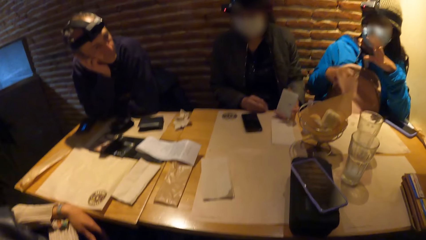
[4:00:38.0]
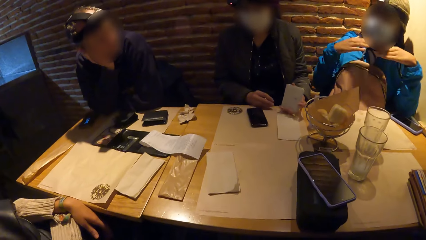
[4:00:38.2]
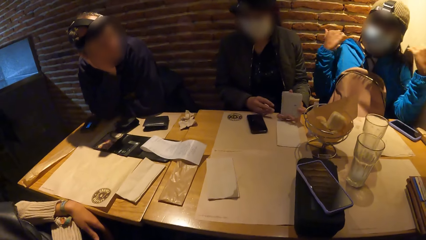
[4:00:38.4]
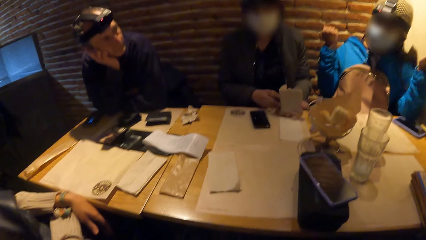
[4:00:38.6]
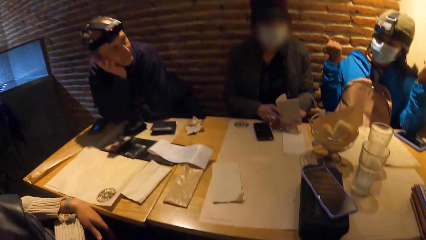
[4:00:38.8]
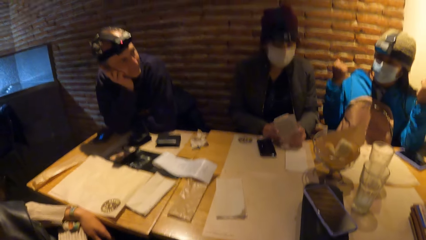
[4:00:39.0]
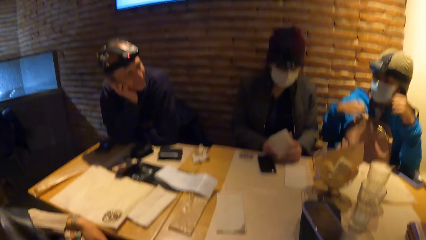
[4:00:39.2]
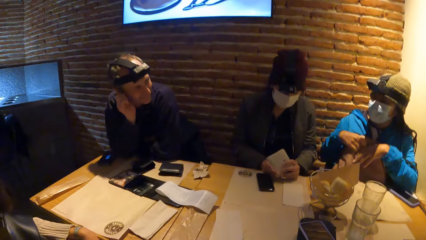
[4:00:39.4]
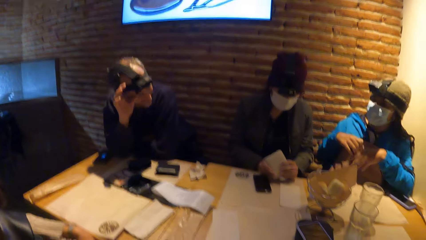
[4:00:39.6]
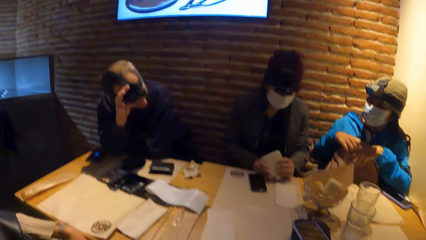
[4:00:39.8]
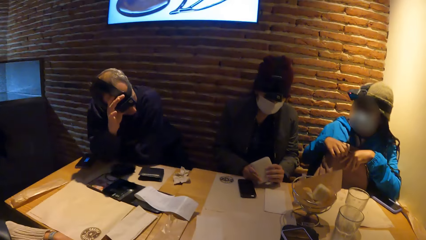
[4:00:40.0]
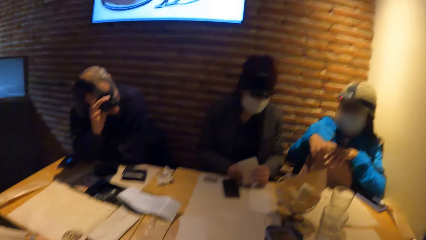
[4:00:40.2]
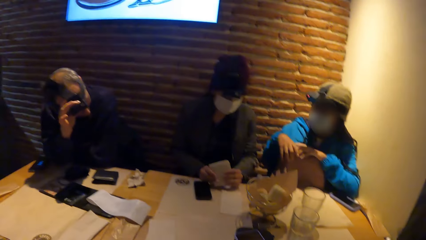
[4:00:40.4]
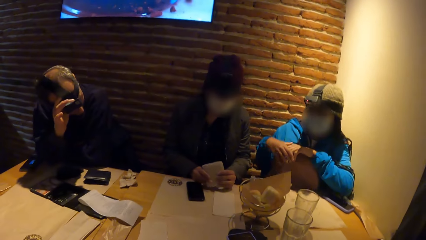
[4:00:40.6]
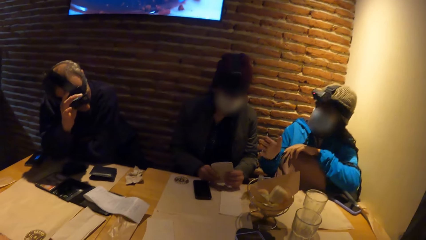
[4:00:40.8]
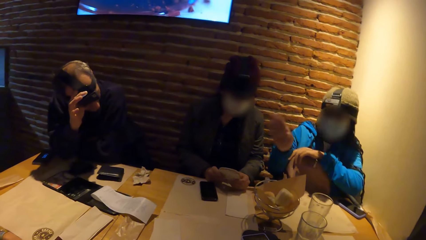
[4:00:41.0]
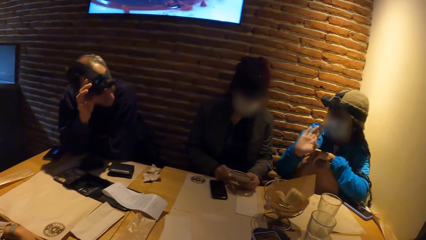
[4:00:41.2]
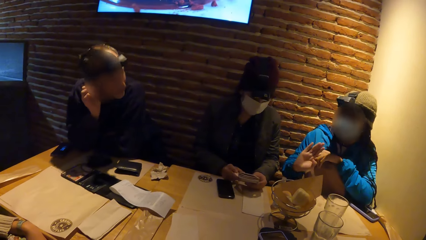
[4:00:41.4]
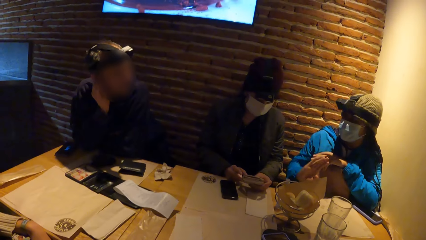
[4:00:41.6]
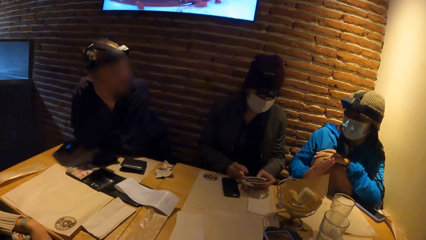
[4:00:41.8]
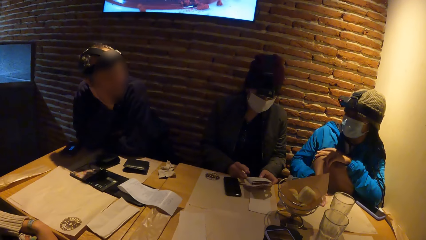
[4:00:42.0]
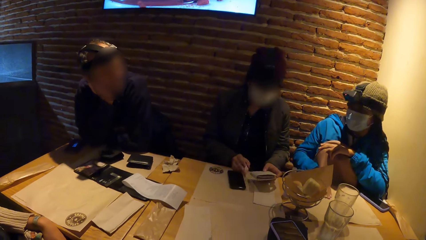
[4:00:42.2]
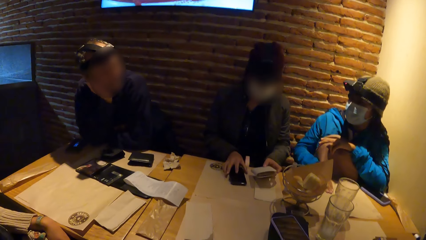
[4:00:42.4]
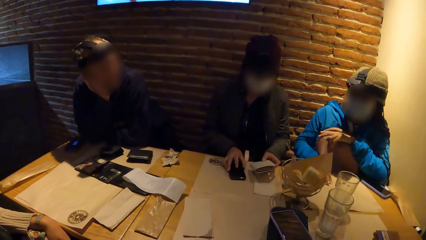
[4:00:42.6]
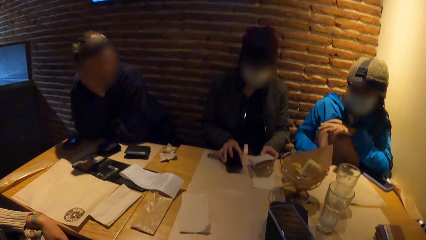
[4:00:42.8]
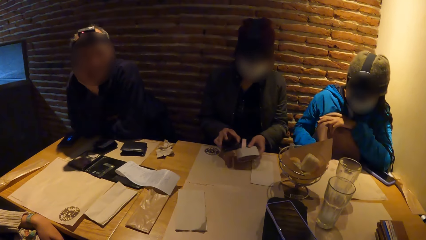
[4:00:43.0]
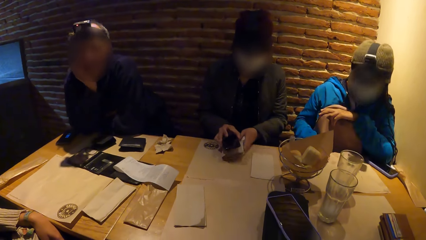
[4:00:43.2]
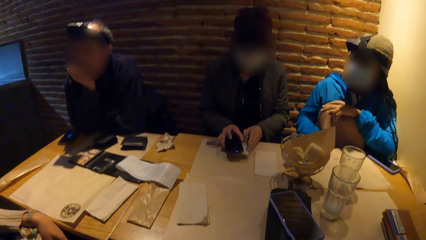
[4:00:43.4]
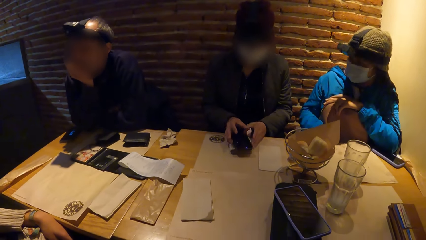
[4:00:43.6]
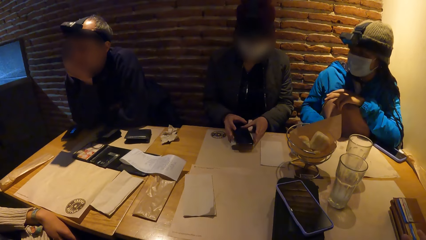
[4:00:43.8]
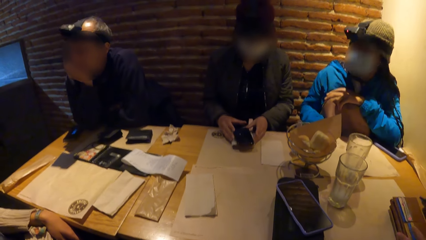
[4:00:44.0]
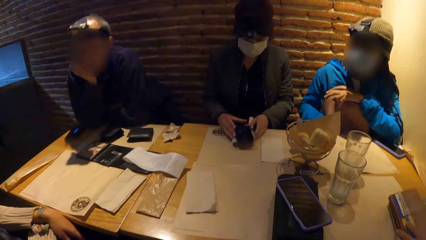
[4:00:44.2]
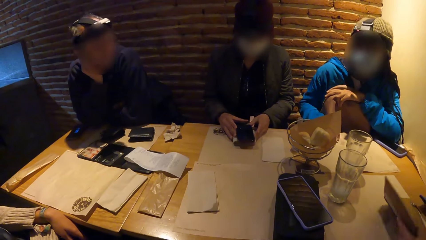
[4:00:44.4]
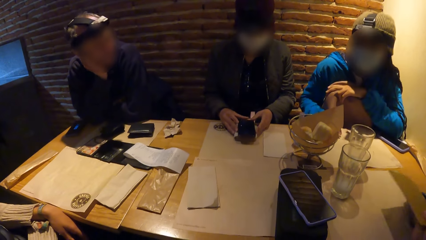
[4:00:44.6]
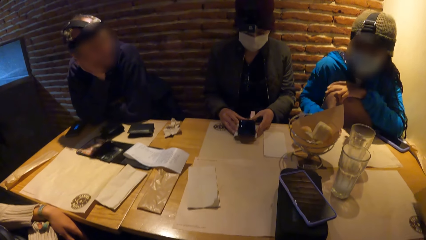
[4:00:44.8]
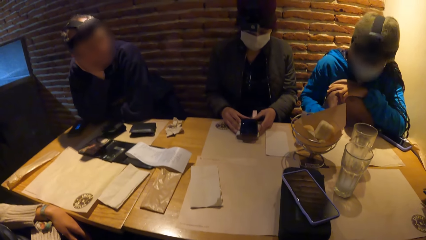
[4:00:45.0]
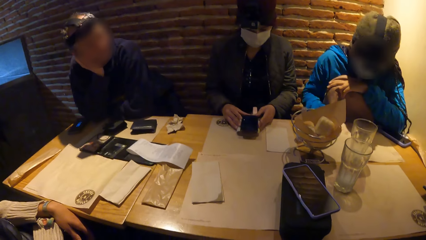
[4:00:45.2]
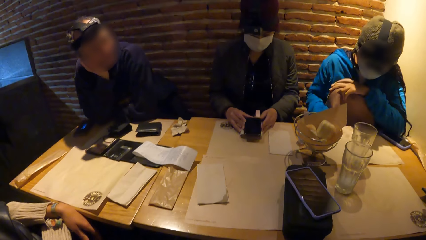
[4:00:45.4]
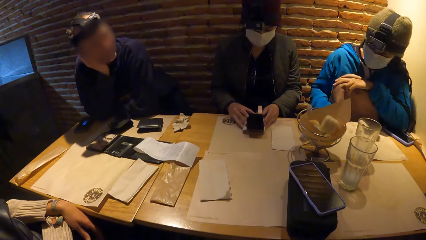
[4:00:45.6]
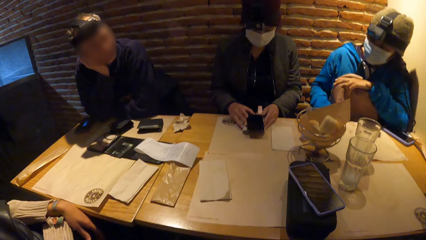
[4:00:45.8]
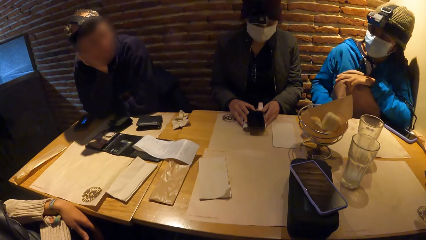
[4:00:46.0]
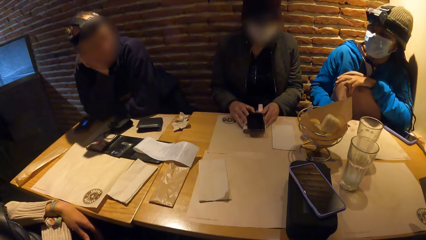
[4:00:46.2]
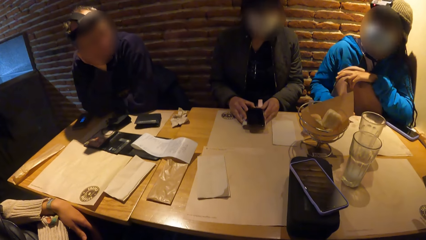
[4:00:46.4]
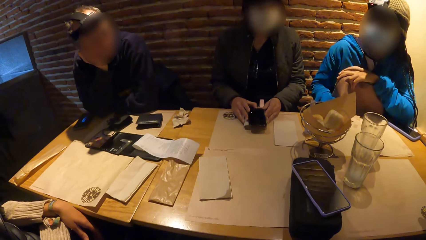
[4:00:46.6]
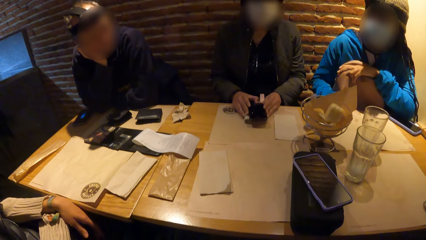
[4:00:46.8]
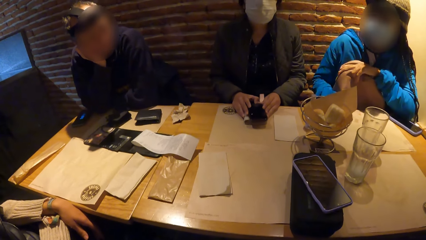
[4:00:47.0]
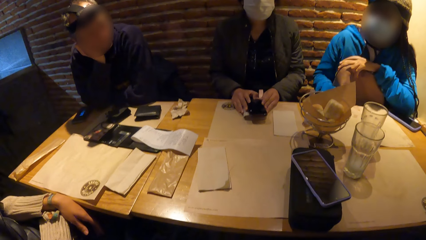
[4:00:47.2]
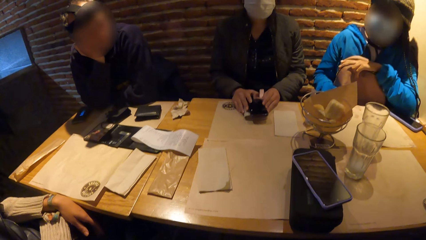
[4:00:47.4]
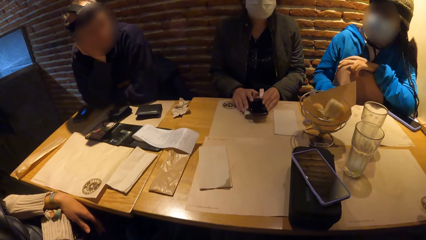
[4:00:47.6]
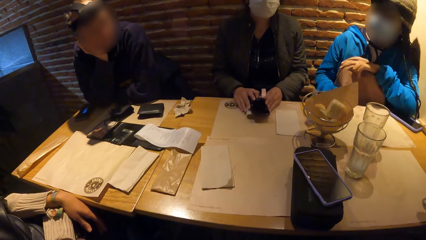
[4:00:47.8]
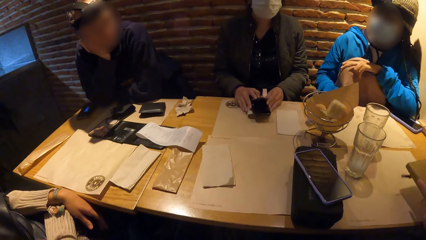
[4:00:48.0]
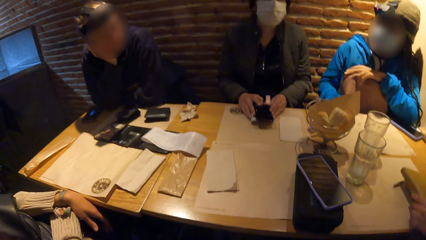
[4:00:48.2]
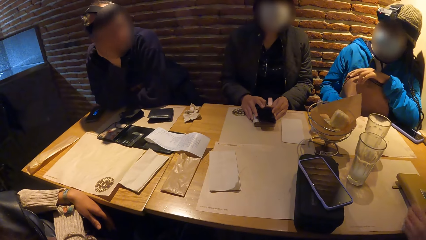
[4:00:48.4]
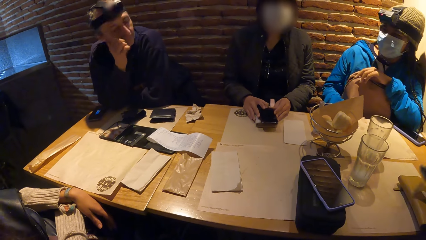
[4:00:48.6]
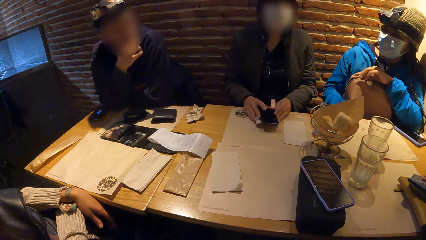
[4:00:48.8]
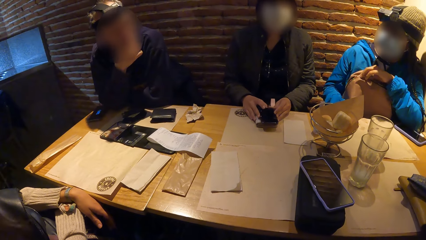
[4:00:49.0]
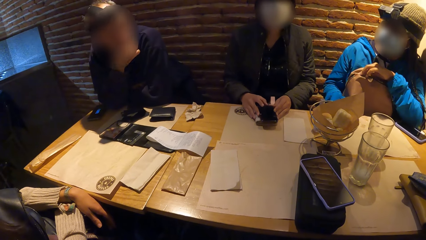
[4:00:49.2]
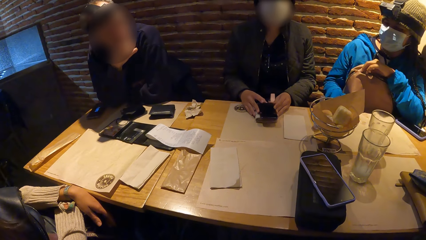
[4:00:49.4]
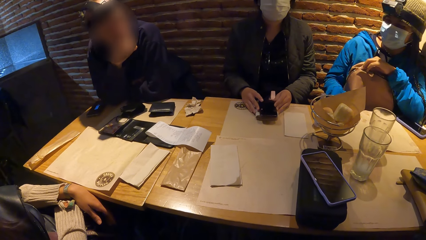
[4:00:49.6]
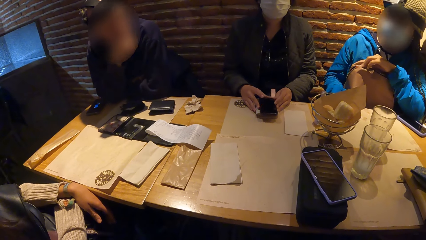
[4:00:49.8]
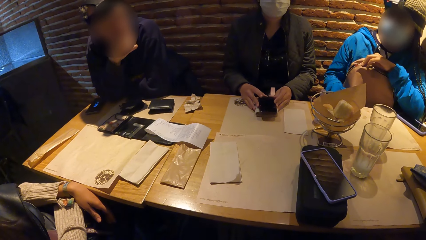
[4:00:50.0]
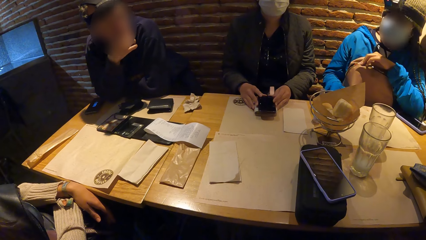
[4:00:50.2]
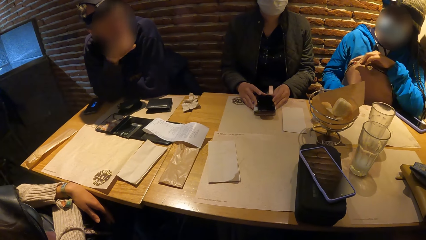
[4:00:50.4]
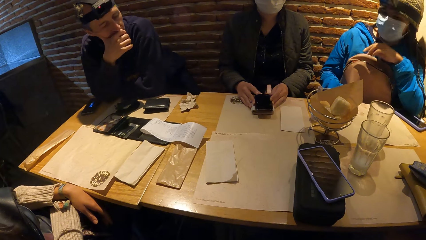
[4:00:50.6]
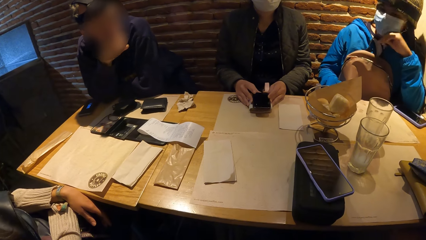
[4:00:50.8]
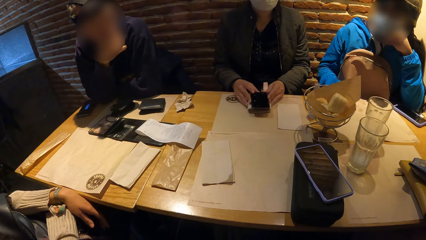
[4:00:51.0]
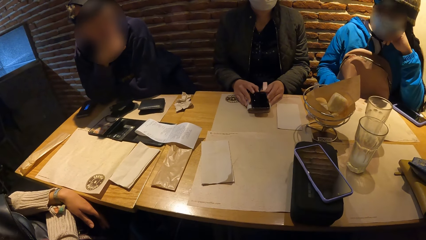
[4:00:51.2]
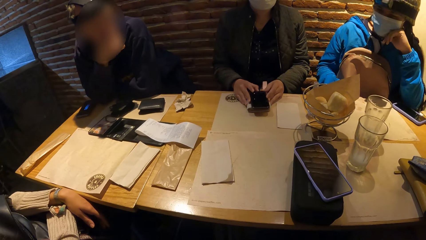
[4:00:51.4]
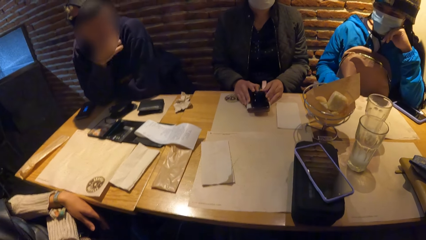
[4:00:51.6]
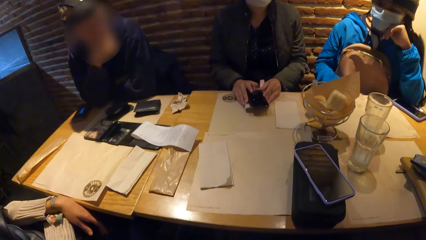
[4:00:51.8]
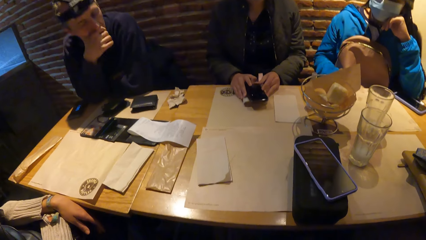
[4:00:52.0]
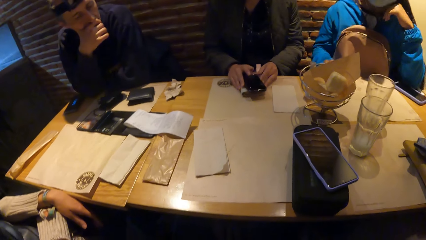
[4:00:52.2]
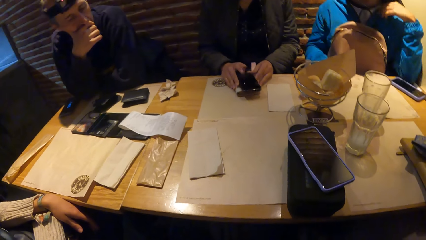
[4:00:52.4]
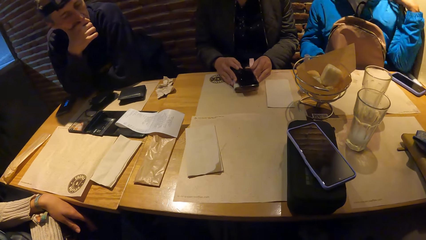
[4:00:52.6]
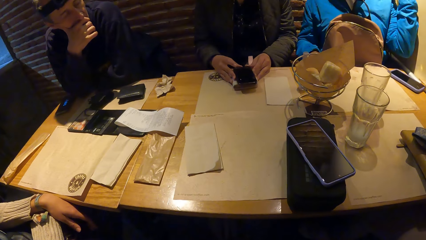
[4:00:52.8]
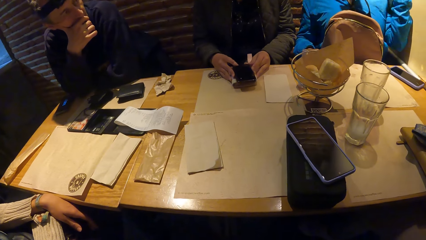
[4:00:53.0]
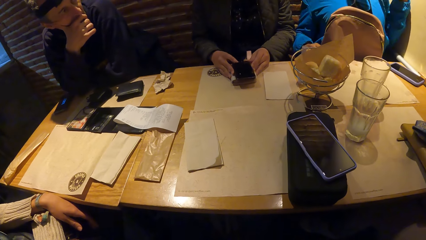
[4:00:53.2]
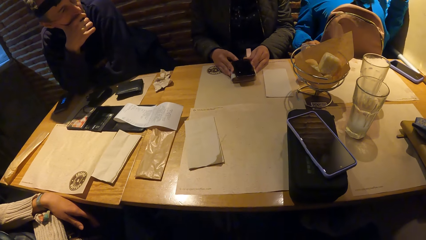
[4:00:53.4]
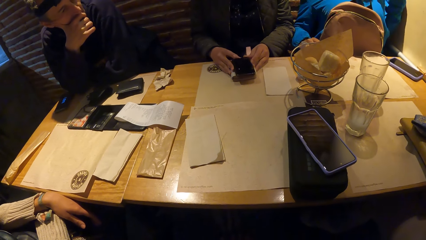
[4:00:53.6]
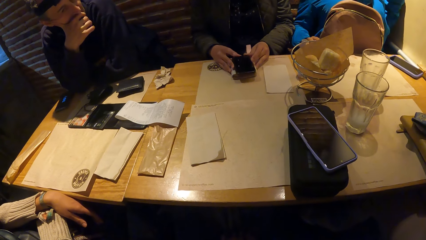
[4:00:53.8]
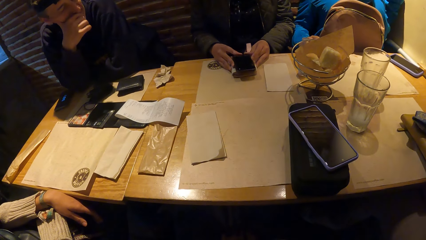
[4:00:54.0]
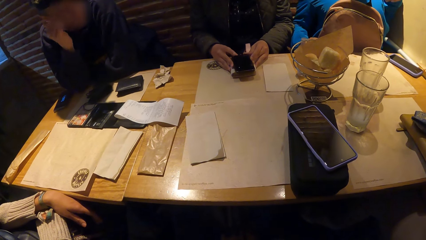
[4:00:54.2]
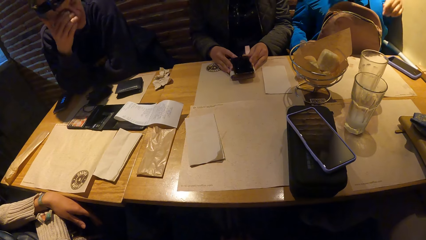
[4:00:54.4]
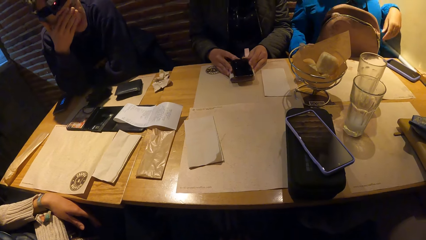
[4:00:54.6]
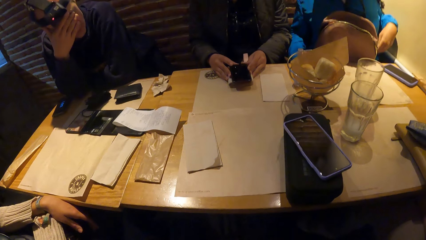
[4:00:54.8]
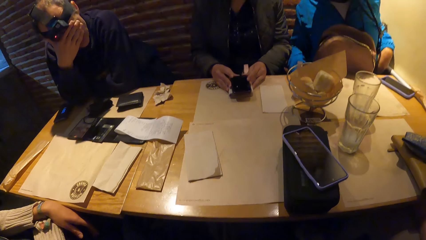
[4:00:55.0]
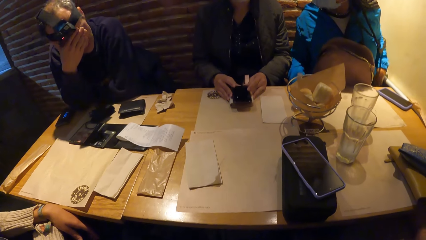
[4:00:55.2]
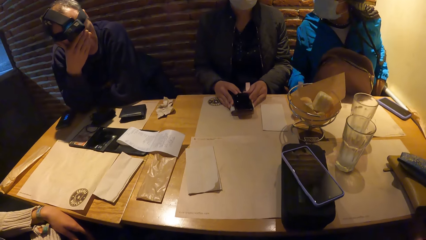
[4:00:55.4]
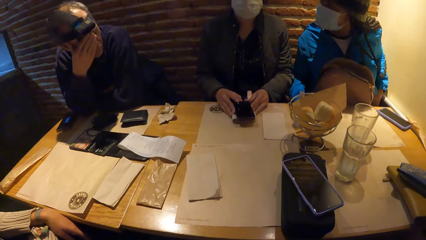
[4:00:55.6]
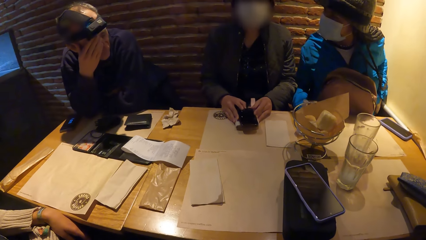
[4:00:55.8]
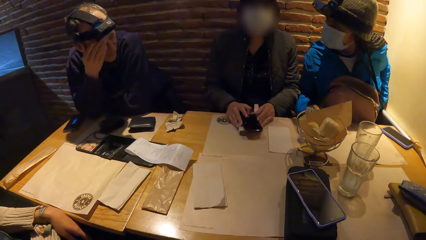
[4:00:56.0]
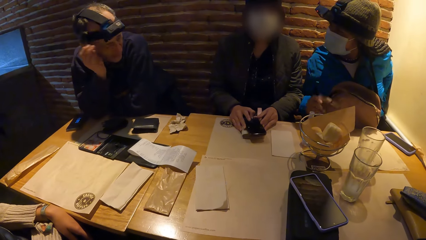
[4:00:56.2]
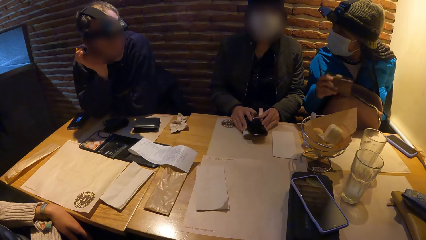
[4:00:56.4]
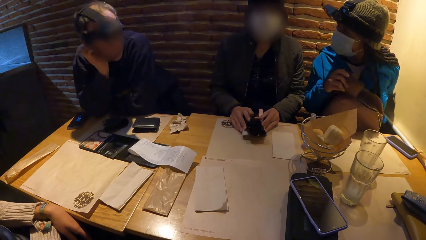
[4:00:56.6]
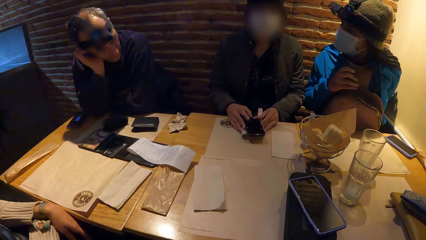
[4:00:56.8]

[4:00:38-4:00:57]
The woman drops the purse on the table with her left hand. She drops the phone on the purse with her right hand. The man touches his face with his right hand.
